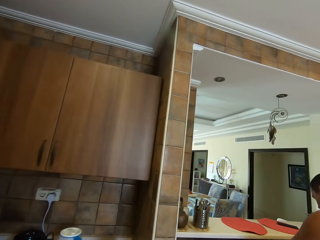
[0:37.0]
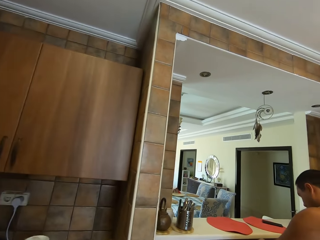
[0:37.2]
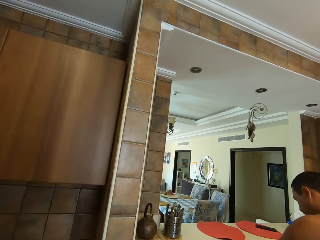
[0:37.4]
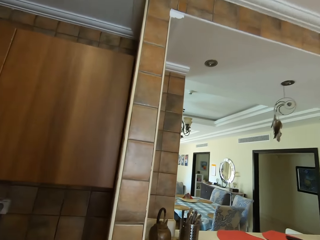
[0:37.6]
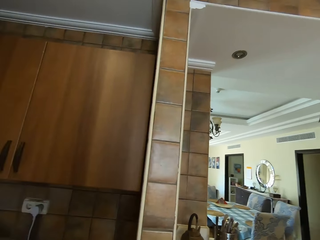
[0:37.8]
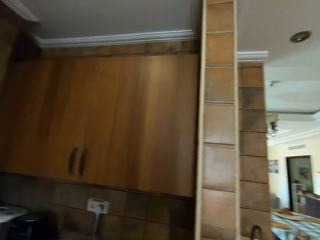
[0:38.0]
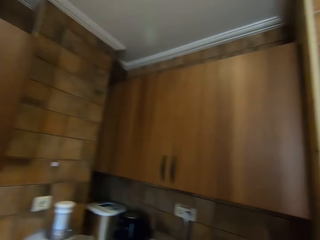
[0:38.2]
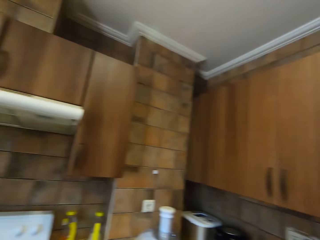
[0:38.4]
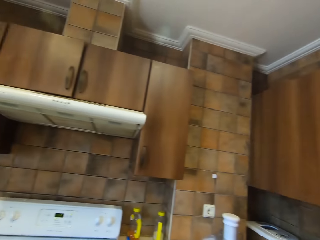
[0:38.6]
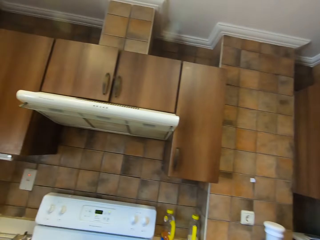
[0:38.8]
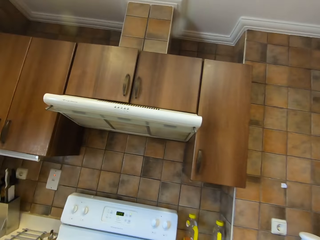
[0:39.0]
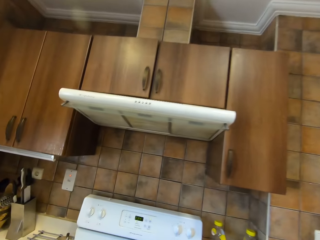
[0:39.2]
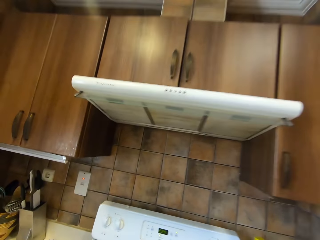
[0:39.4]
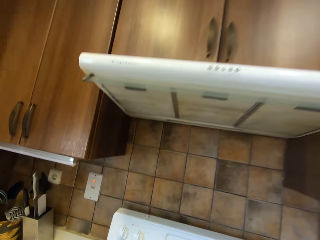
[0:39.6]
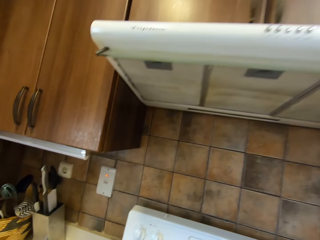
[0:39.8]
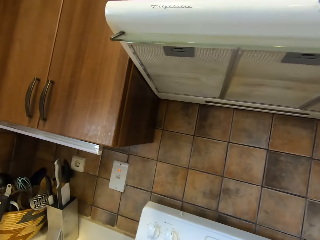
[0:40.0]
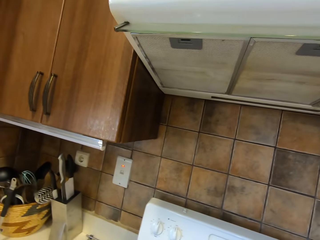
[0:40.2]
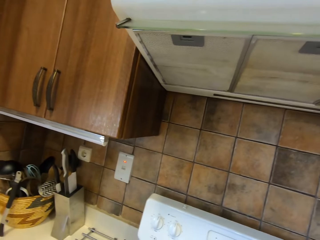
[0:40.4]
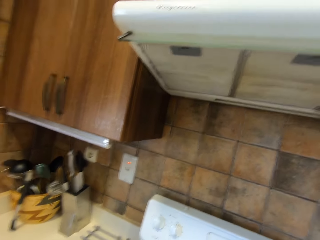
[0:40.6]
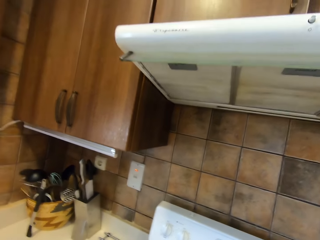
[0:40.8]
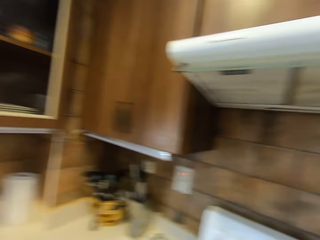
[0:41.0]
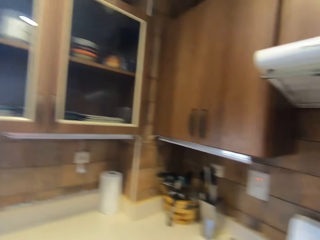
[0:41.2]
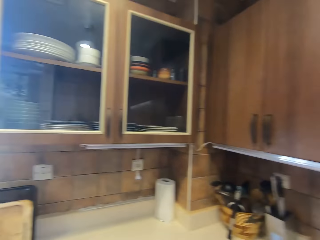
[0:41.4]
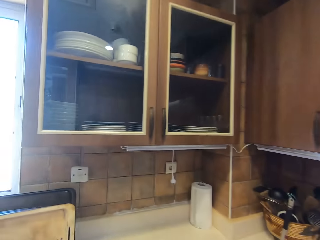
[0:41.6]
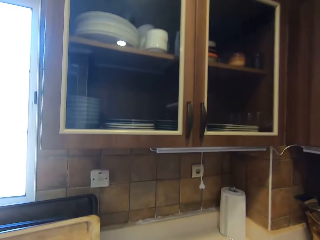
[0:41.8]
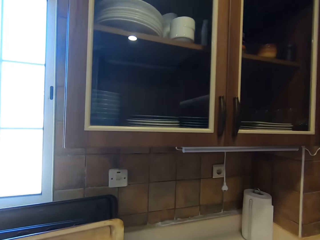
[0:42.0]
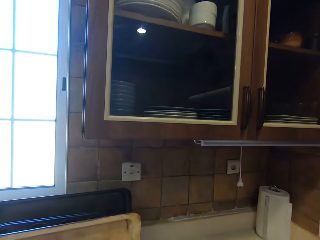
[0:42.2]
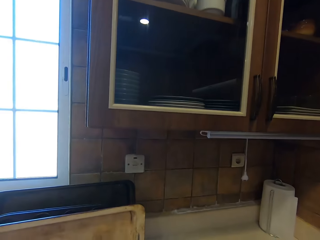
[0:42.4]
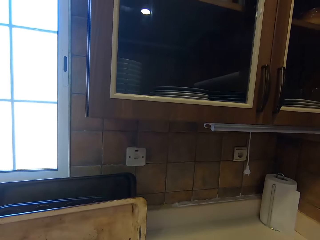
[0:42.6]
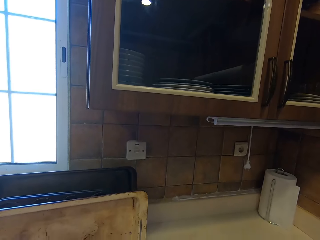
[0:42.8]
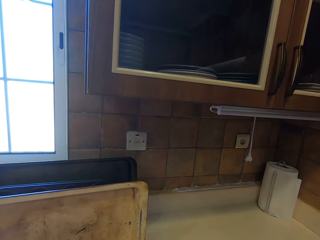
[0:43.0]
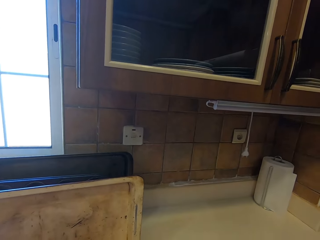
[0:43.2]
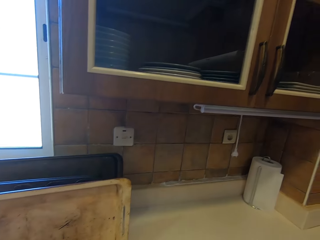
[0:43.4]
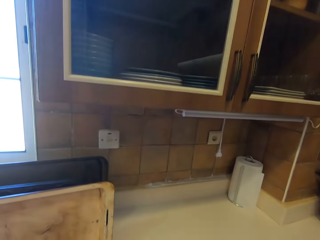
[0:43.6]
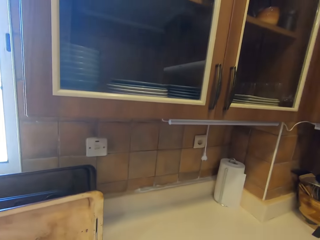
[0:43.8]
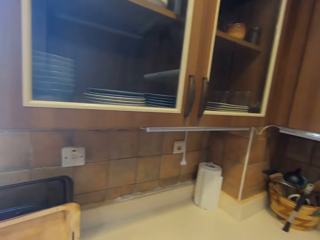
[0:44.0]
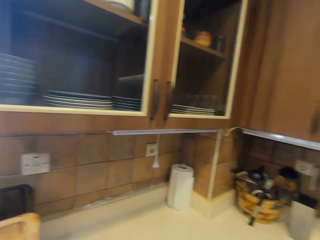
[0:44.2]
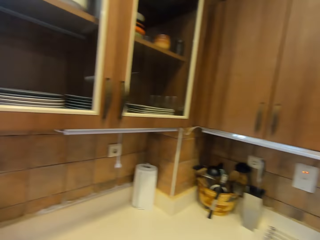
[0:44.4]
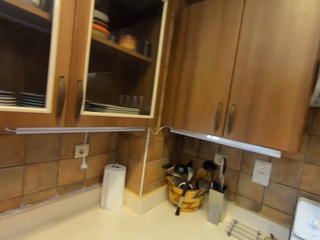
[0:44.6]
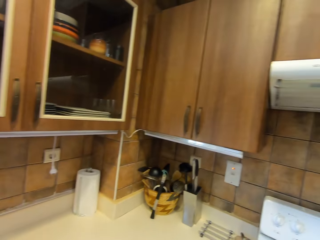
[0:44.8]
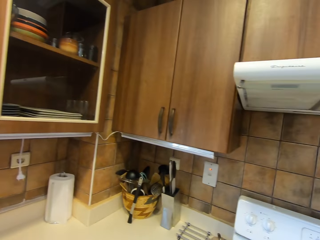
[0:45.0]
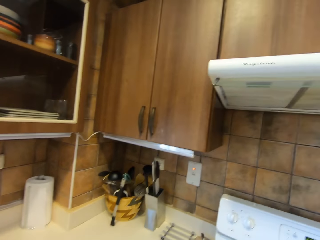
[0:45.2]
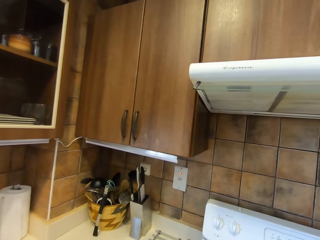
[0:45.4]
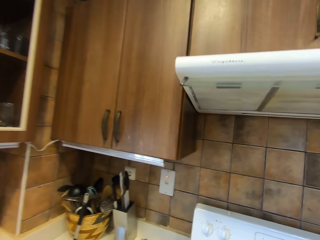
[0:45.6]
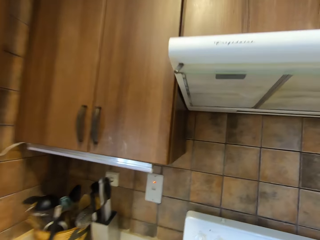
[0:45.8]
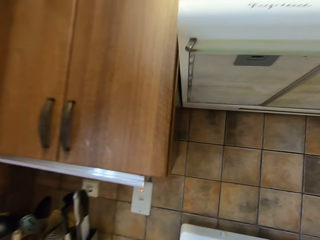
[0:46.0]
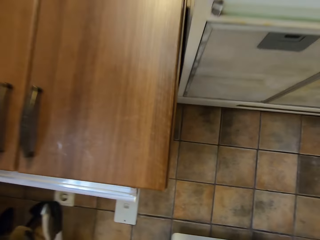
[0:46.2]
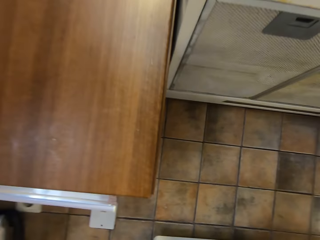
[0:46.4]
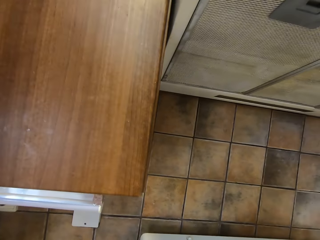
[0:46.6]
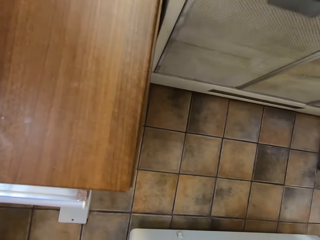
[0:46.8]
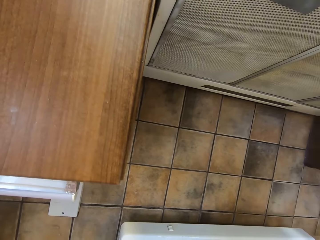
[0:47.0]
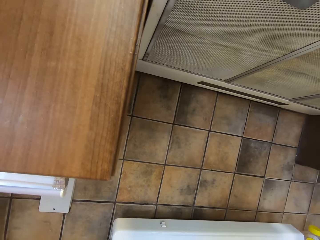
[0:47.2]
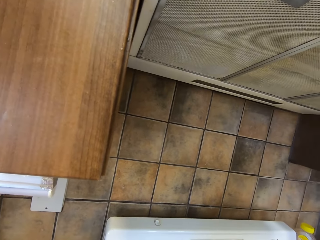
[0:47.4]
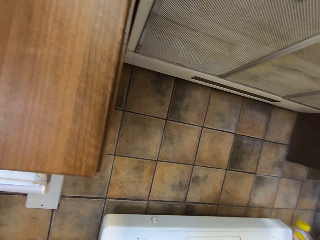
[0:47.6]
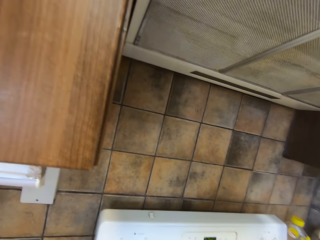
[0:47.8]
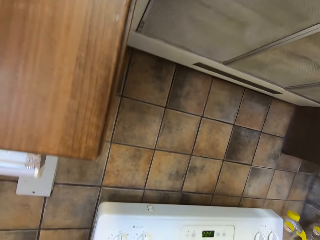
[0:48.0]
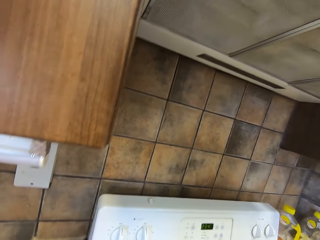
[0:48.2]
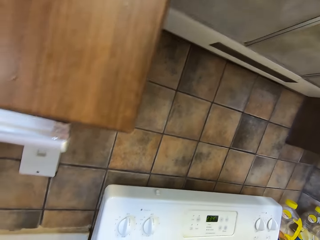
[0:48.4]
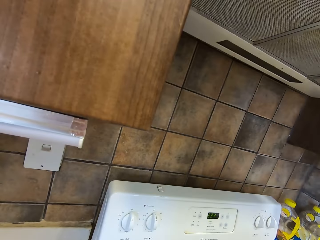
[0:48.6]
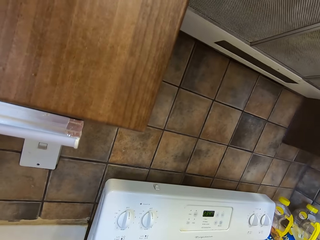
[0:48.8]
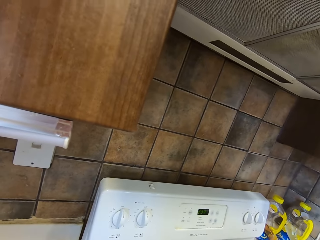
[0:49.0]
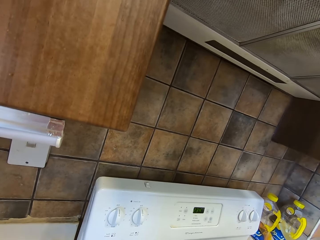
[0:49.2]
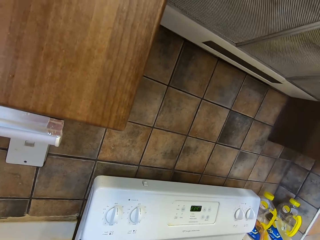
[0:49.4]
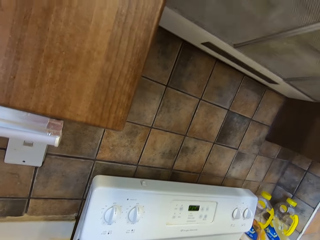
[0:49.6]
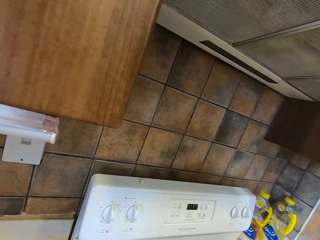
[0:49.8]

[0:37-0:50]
A man responds to the camera wearer. The camera wearer walks around the kitchen. They touch something. They move beside the surface. They stand beside the cooker.

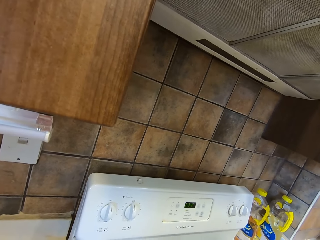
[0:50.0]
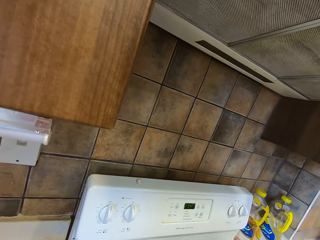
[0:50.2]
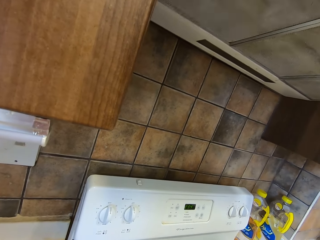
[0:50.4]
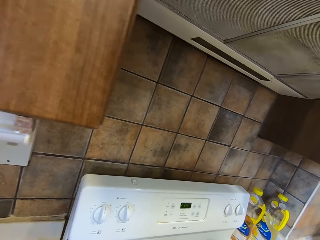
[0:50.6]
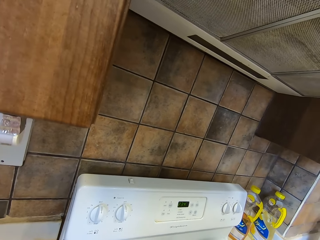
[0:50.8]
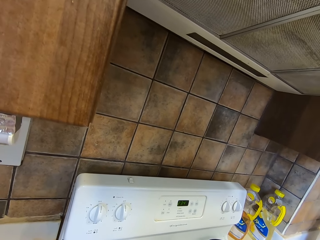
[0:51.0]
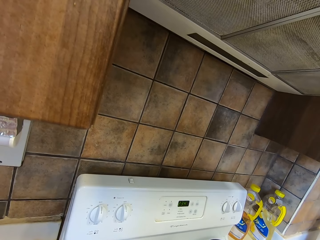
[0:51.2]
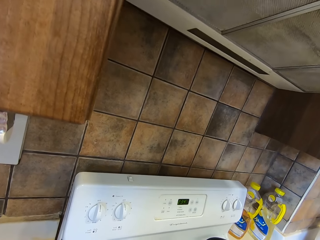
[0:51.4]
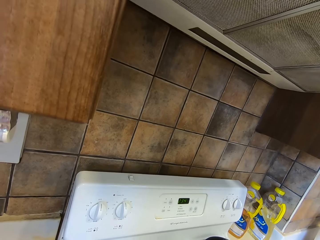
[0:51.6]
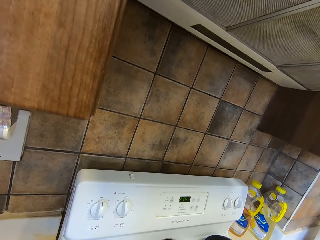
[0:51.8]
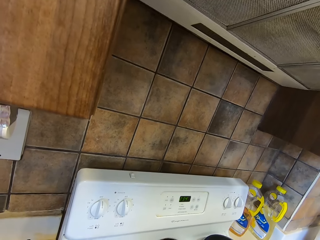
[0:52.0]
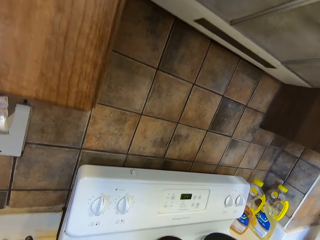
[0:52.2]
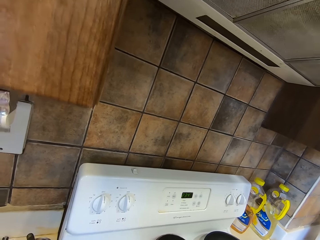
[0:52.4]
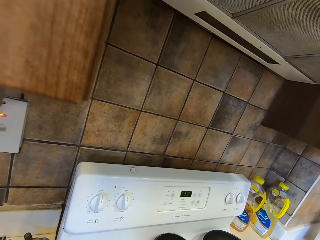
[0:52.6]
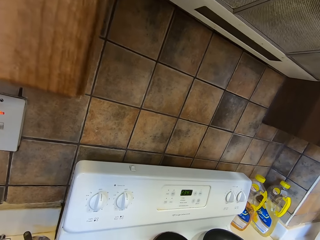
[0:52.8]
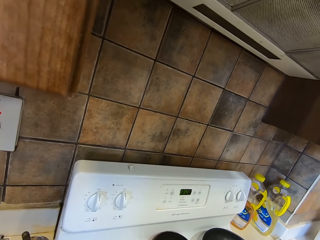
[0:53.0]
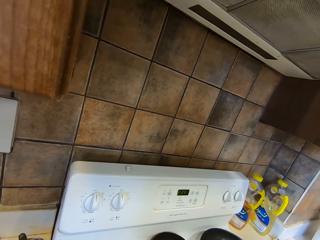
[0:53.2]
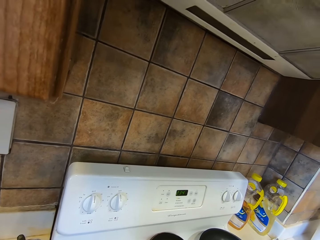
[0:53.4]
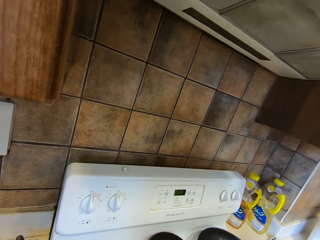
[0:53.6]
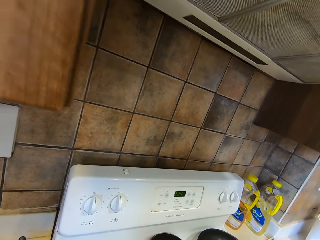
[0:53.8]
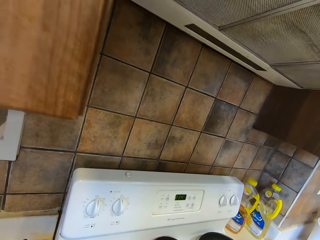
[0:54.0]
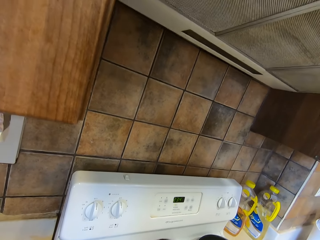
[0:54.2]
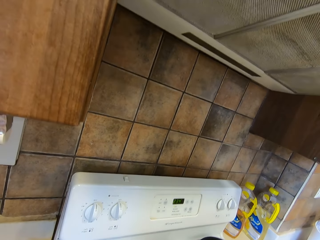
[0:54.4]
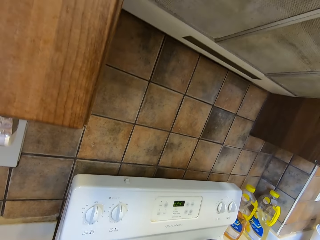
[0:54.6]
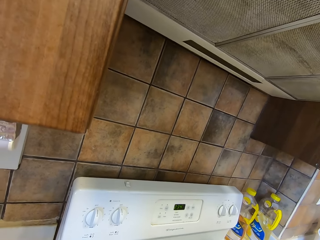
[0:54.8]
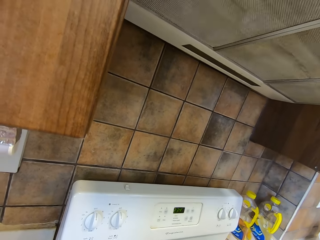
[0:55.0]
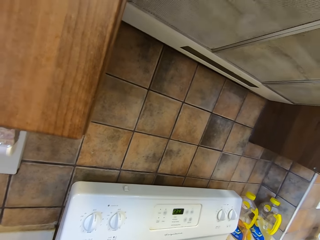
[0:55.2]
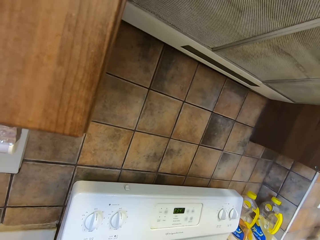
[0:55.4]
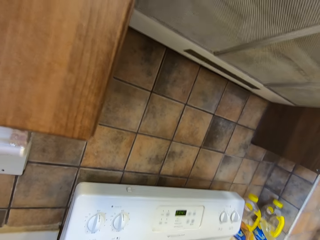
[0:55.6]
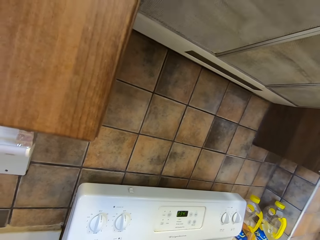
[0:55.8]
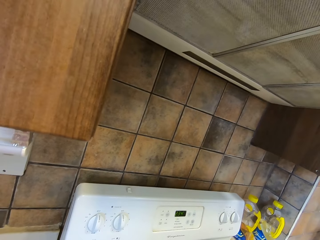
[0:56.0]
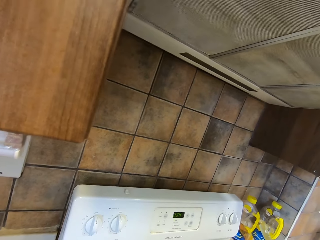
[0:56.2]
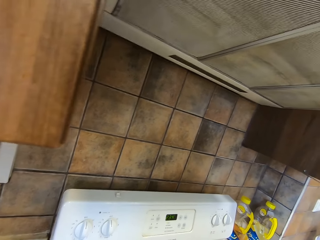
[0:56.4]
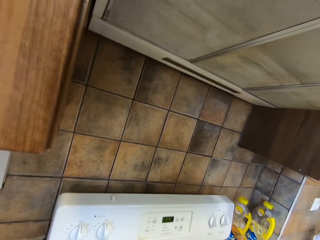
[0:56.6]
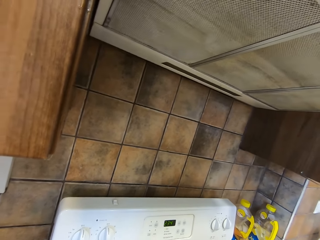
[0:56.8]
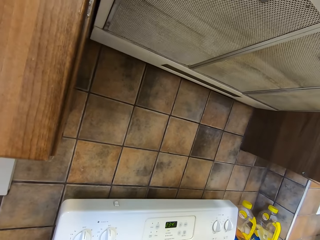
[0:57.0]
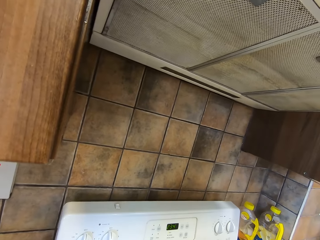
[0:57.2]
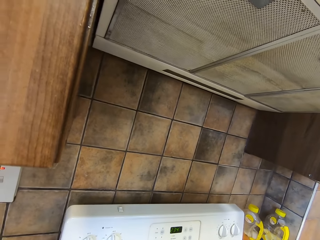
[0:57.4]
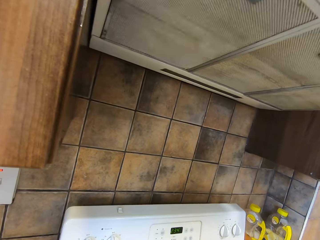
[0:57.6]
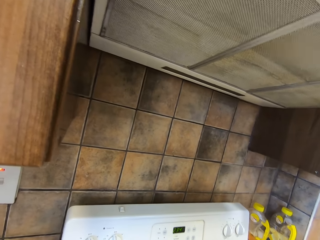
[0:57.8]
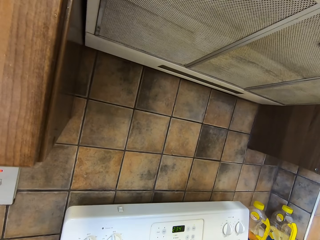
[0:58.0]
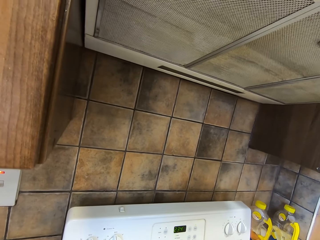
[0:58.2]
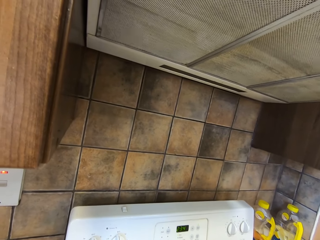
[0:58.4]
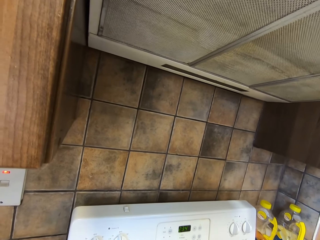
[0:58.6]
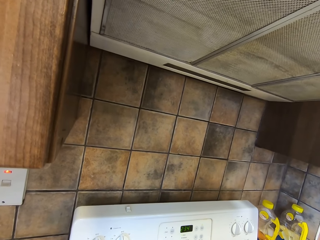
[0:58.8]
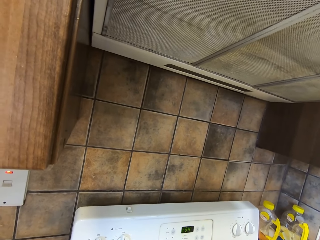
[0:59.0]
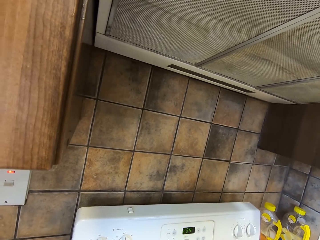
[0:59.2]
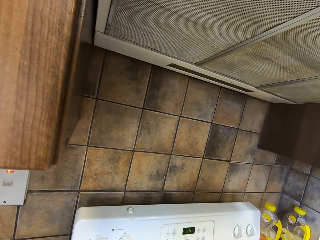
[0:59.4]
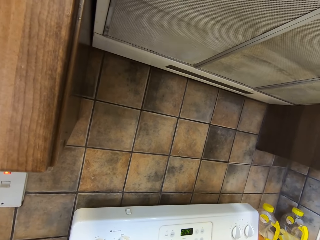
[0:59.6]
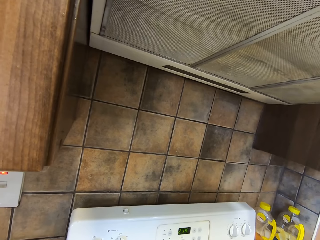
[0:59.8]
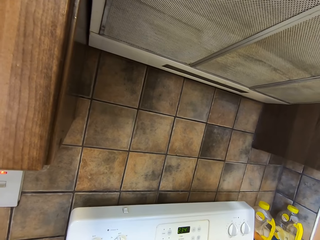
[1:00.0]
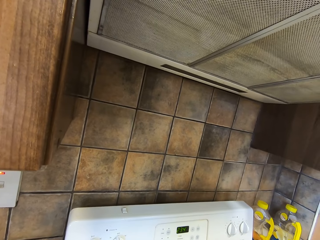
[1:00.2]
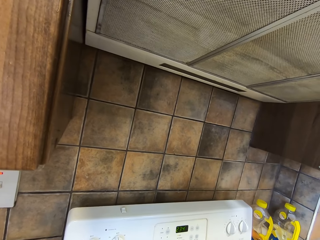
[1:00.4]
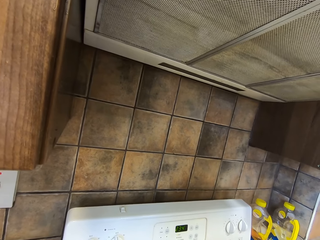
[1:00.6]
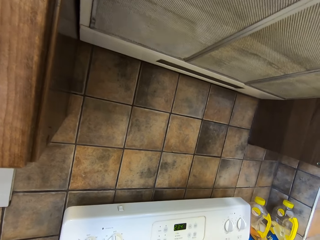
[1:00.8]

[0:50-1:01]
A man responds to the camera wearer. The camera wearer responds to the man.
